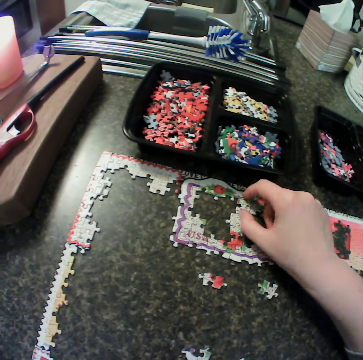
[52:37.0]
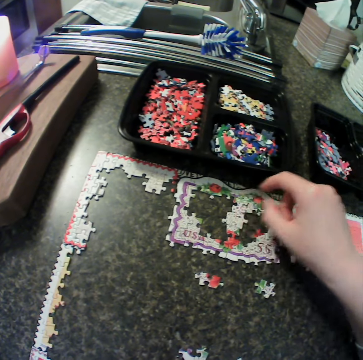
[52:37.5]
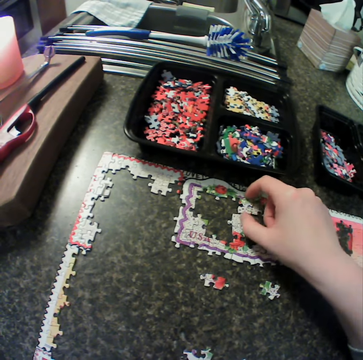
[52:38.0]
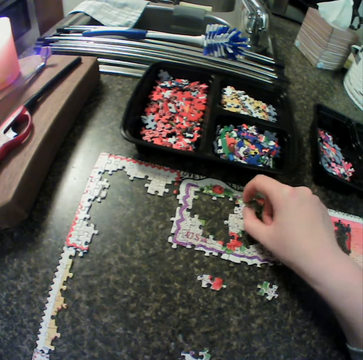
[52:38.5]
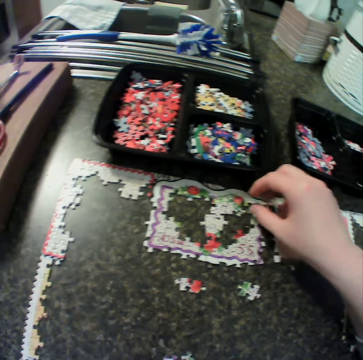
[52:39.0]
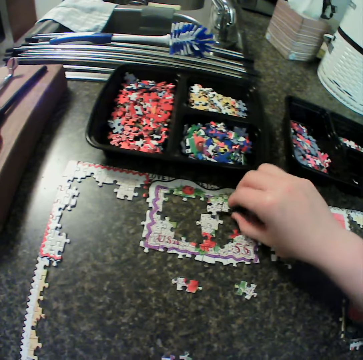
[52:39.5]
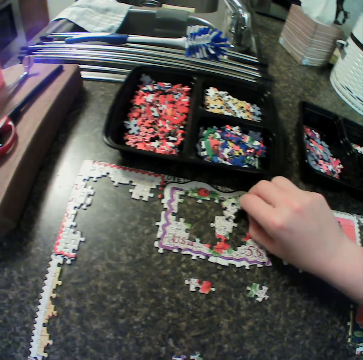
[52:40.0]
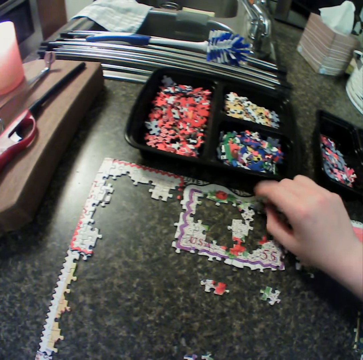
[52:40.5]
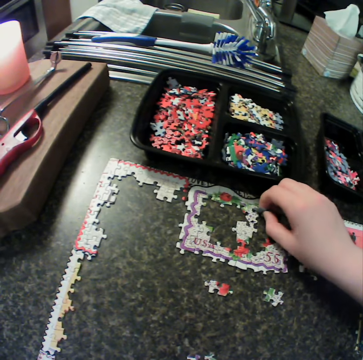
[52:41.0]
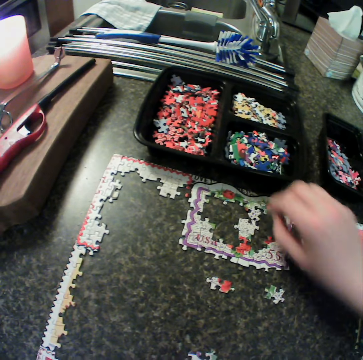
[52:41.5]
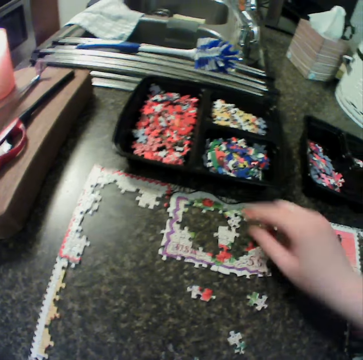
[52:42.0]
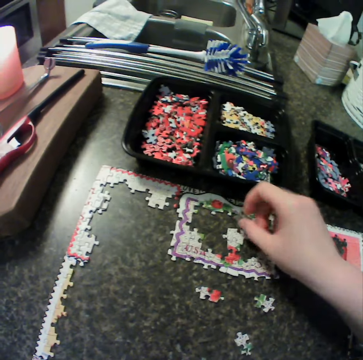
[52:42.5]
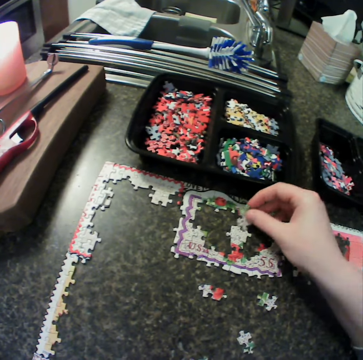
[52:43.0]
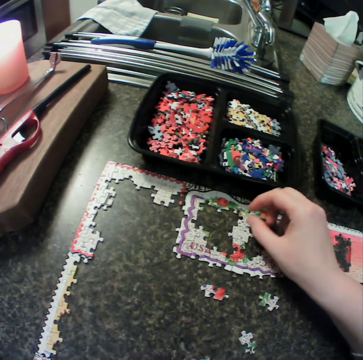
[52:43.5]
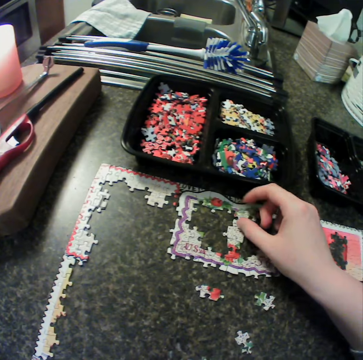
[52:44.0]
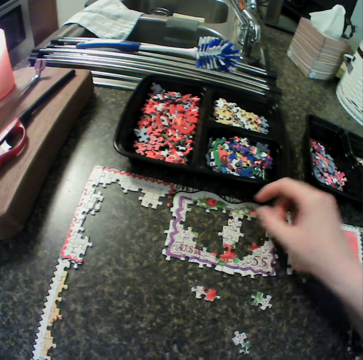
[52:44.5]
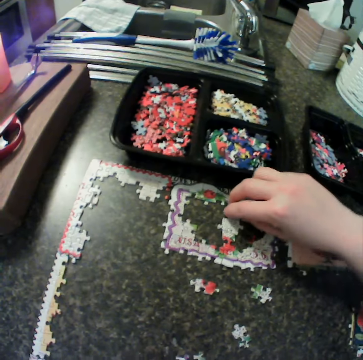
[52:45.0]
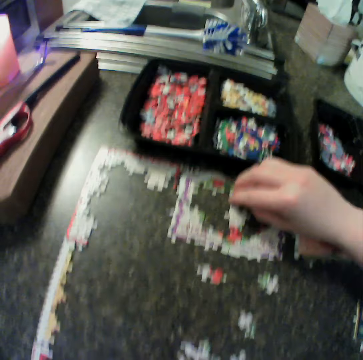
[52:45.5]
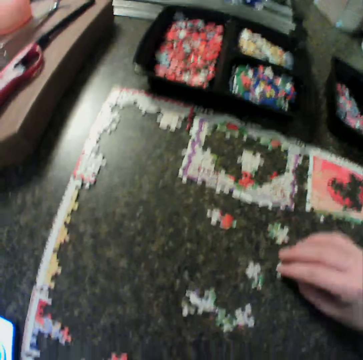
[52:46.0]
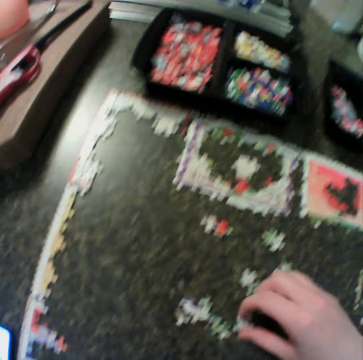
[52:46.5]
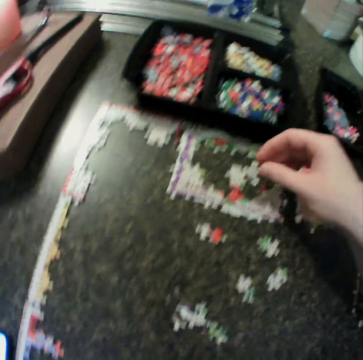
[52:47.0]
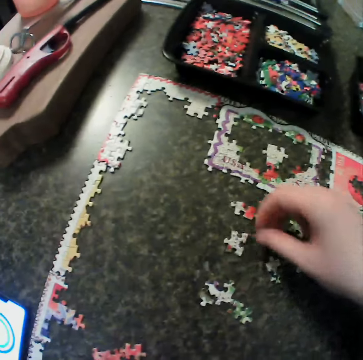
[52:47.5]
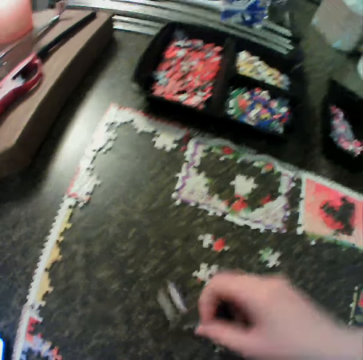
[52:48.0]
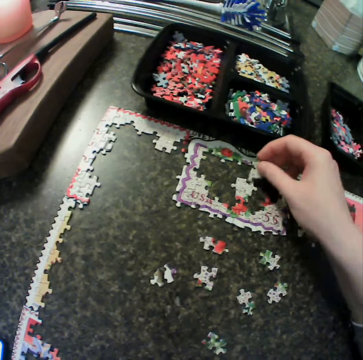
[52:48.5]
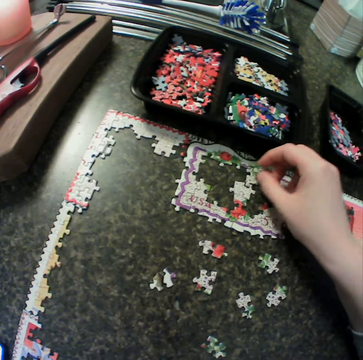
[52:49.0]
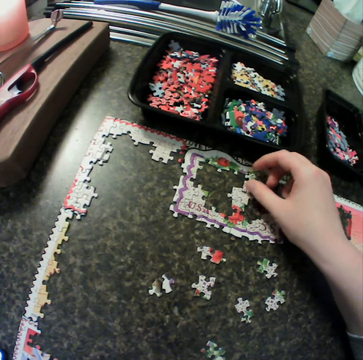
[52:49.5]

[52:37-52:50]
The camera wearer adjusts a puzzle piece. They separate the puzzle pieces. They pick up a piece from the table. They drop the piece on the table. They pick up a puzzle piece, turn the puzzle piece and fit the puzzle piece. They separate the puzzle pieces and drop a puzzle piece. They pick up a piece from the table and move the puzzle piece around. They drop the puzzle piece, pick up a puzzle piece and fit the puzzle piece.

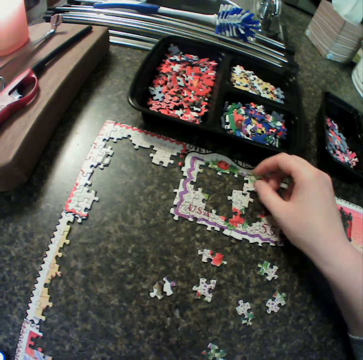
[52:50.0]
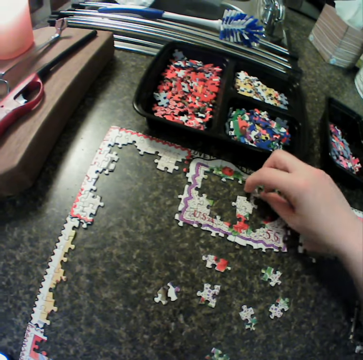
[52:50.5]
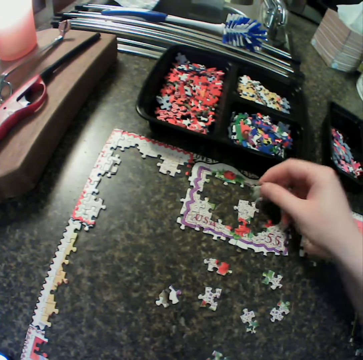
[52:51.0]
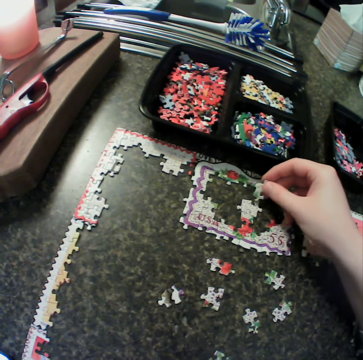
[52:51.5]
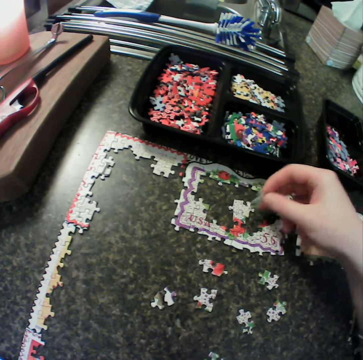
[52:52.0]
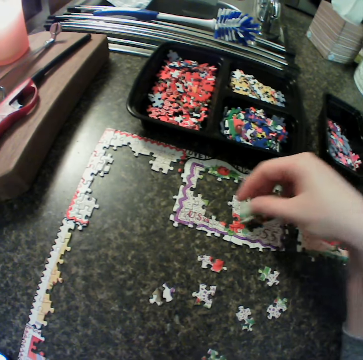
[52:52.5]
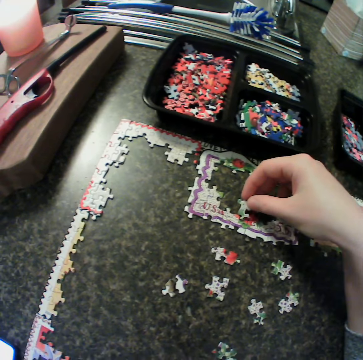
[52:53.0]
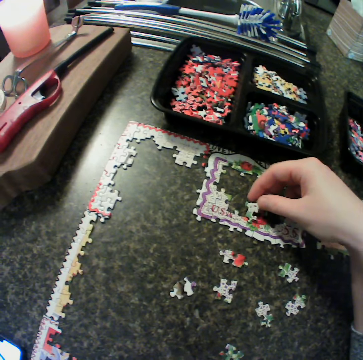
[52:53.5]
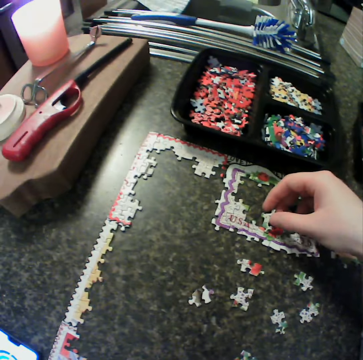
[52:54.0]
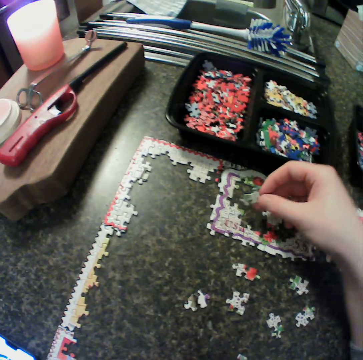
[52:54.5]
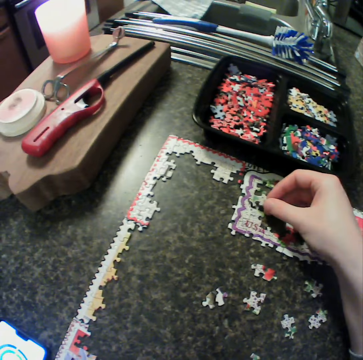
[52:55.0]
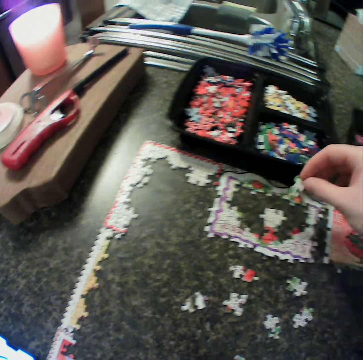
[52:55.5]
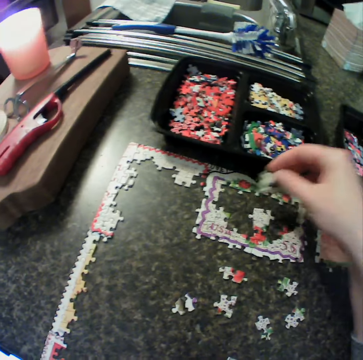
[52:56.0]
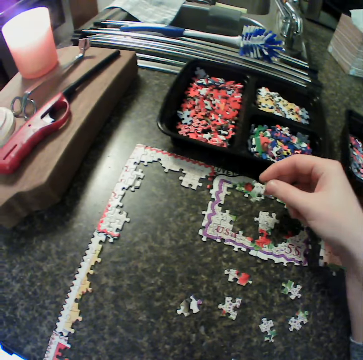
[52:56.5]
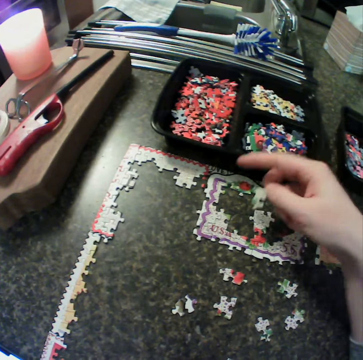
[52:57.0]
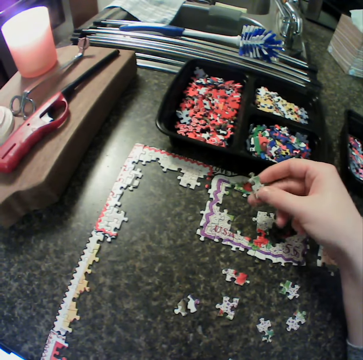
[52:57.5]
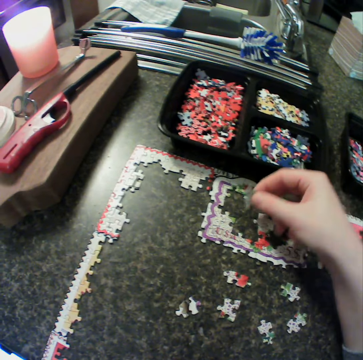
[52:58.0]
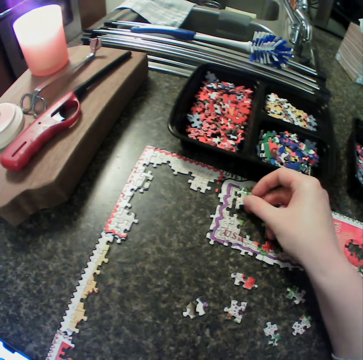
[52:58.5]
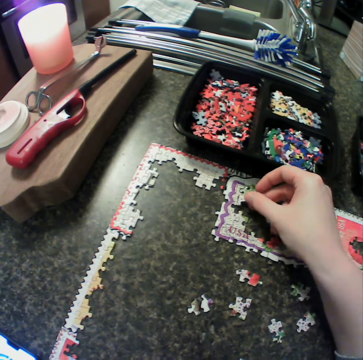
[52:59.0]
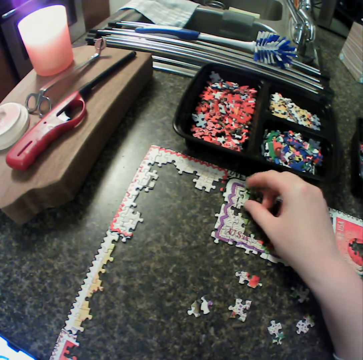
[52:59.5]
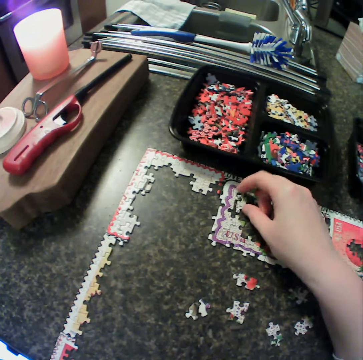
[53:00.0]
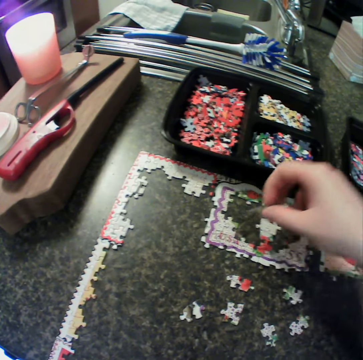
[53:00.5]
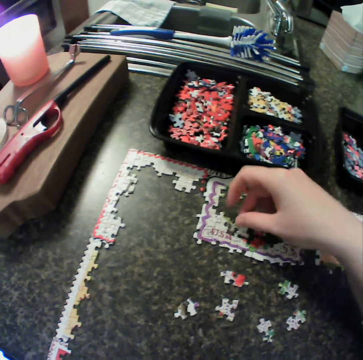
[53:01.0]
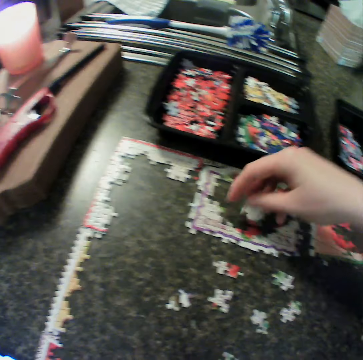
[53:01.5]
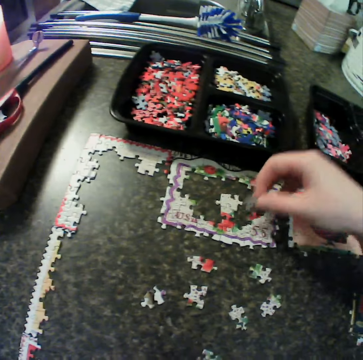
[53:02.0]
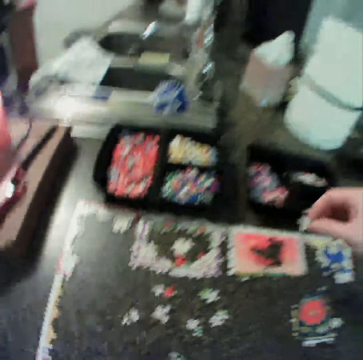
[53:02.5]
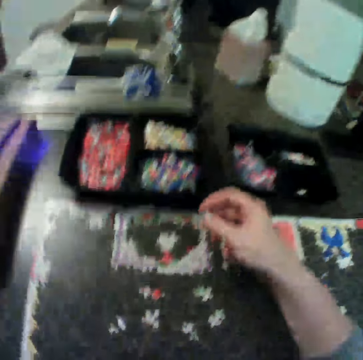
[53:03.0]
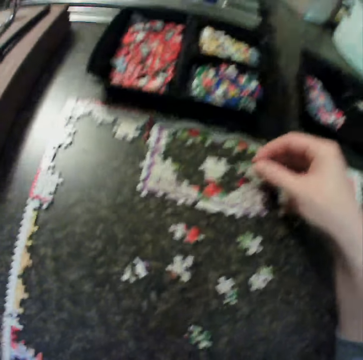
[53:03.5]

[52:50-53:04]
The camera wearer lifts a puzzle piece. They fix the piece to the puzzle on the table. They turn the puzzle piece. They move the puzzle piece around. They fit the puzzle piece. They move the puzzle piece around. They fit the puzzle piece. They move the puzzle piece around. They turn the puzzle piece. They fit the puzzle piece. They hold the piece of puzzle. They lift the puzzle piece. They fit the puzzle piece. They move the puzzle piece around. They turn the puzzle piece. They move the puzzle piece around.

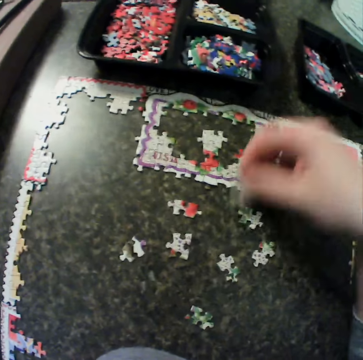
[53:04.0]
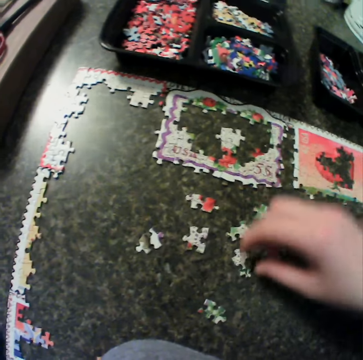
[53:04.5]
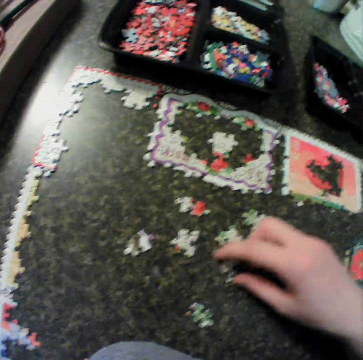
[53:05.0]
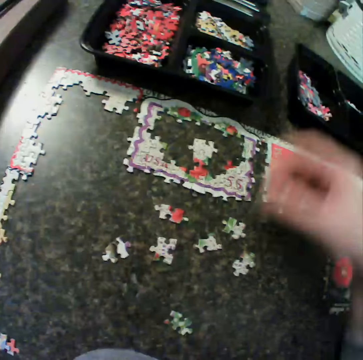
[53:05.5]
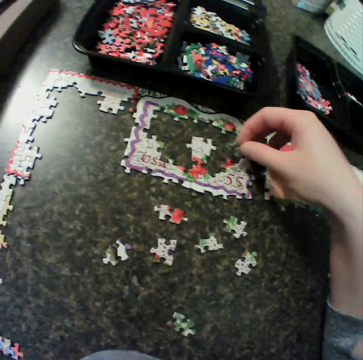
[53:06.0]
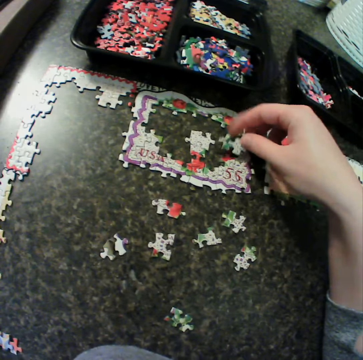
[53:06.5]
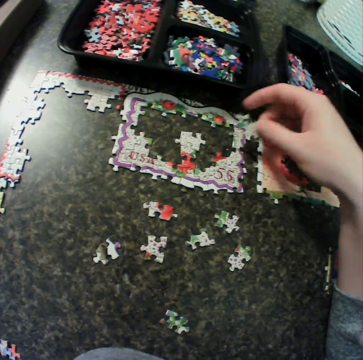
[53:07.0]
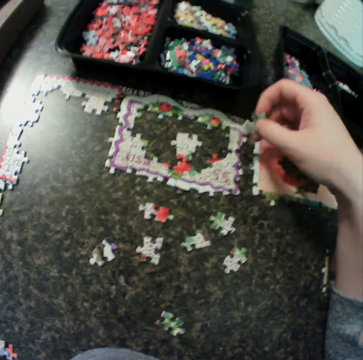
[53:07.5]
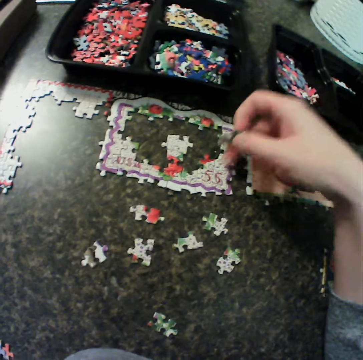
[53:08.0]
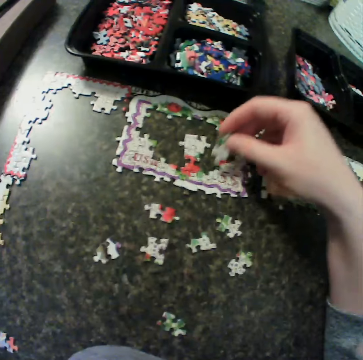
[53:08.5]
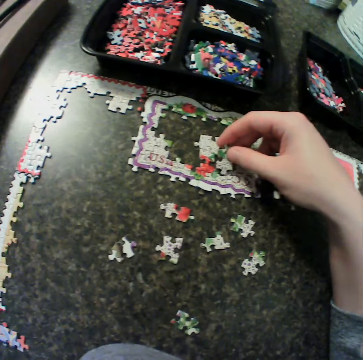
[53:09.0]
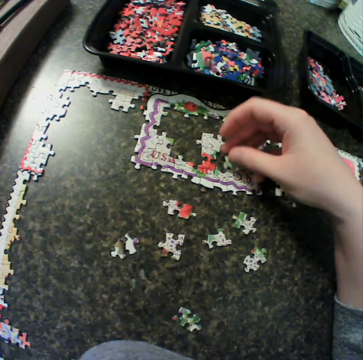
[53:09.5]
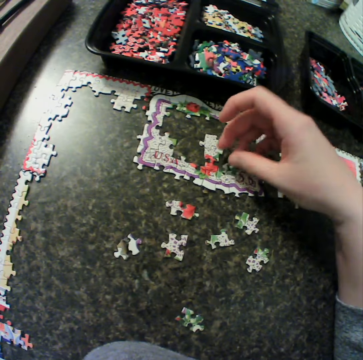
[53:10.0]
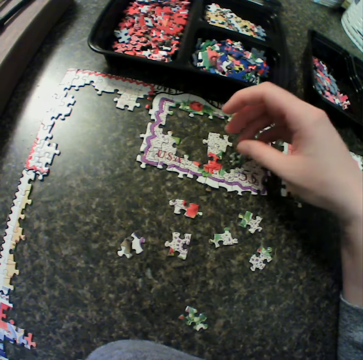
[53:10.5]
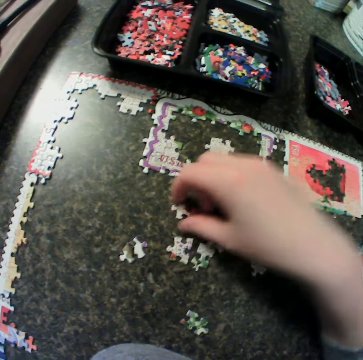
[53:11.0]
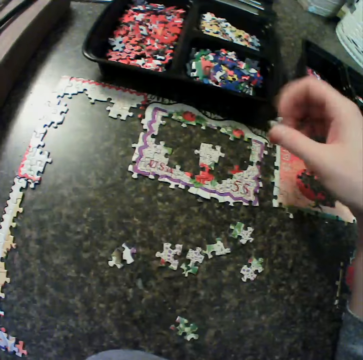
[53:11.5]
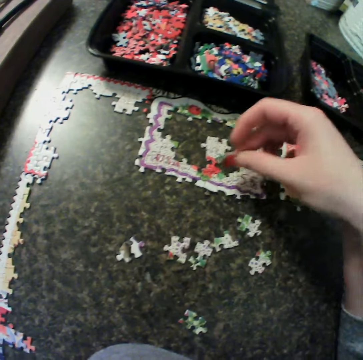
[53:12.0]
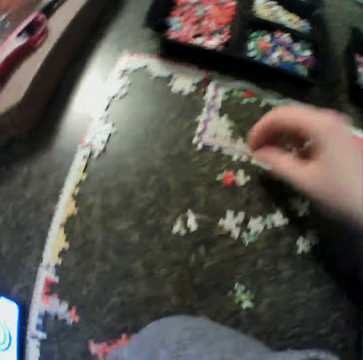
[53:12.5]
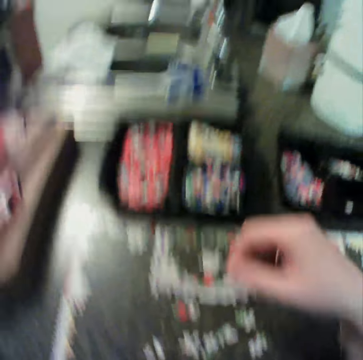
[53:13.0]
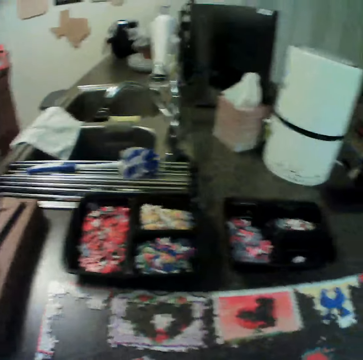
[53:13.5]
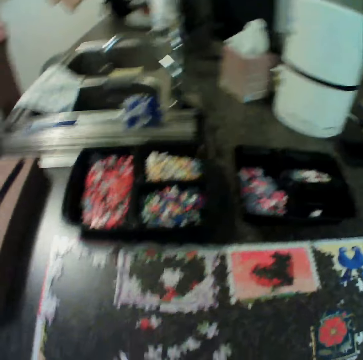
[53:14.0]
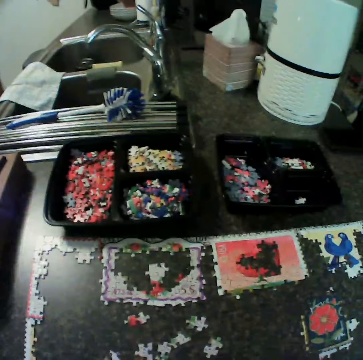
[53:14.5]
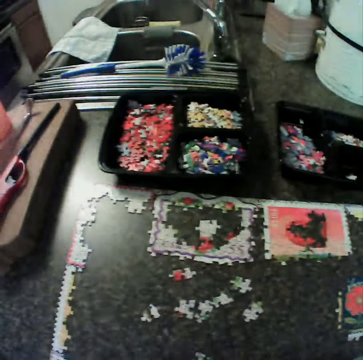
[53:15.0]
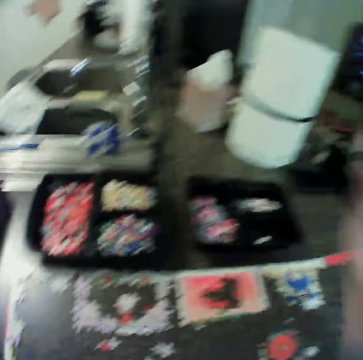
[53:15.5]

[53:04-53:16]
The camera wearer drops a piece on the table. They pick the piece from the table. They fit the puzzle piece. They move the puzzle piece. They fix the piece to the puzzle on the table. They turn the puzzle piece. They fit the puzzle piece. They move the puzzle piece away. They drop the puzzle piece. They pick the puzzle piece. They move the puzzle piece. They drop the puzzle piece. They move the right hand.
